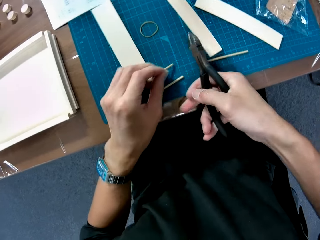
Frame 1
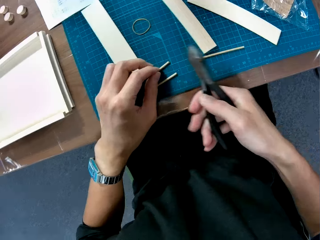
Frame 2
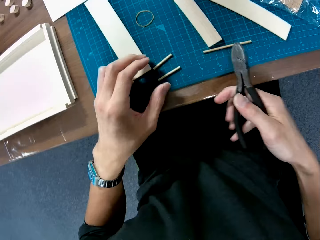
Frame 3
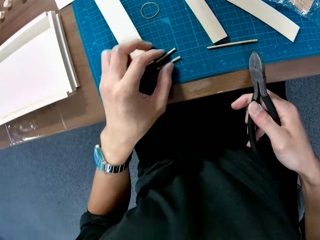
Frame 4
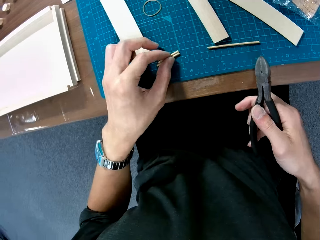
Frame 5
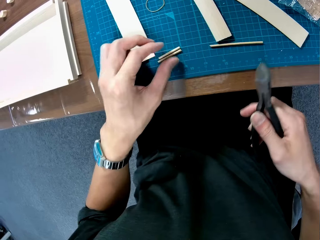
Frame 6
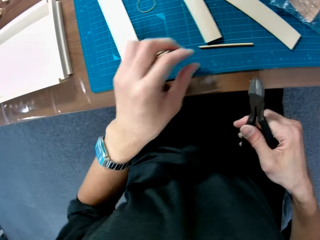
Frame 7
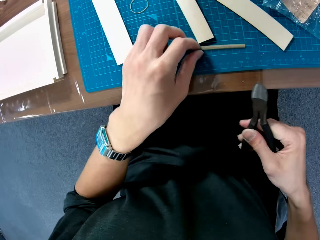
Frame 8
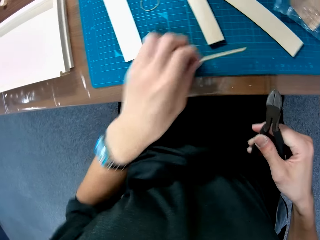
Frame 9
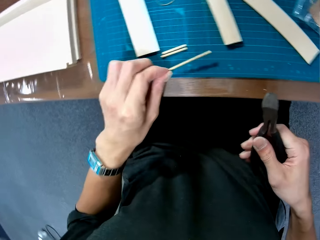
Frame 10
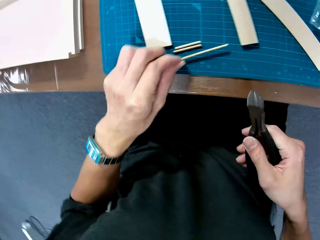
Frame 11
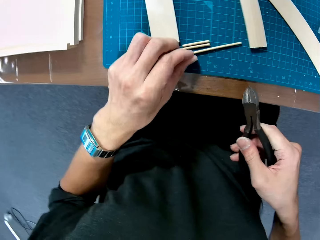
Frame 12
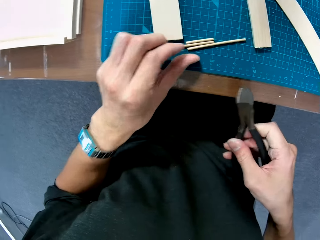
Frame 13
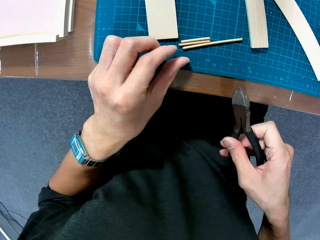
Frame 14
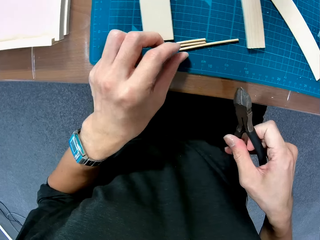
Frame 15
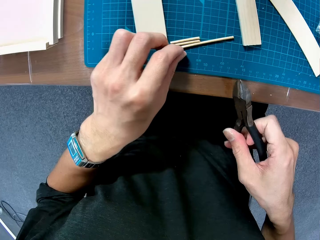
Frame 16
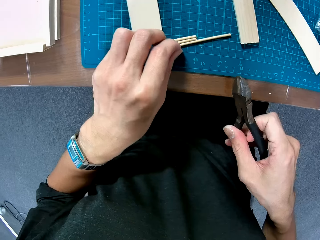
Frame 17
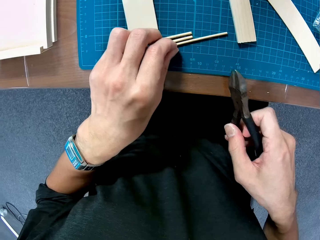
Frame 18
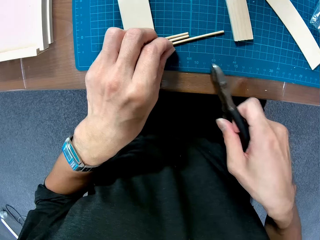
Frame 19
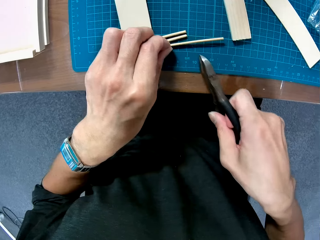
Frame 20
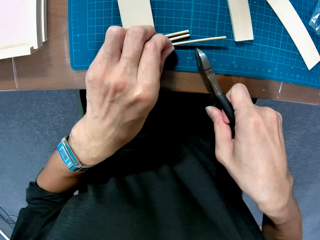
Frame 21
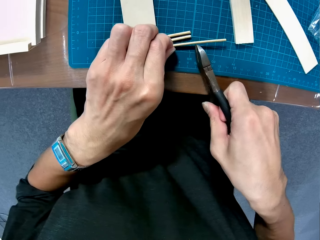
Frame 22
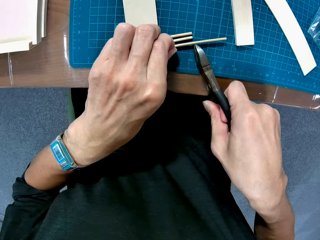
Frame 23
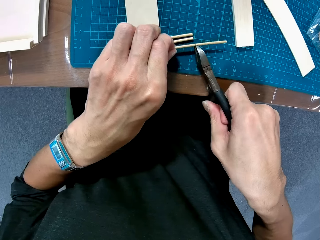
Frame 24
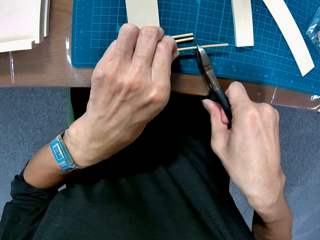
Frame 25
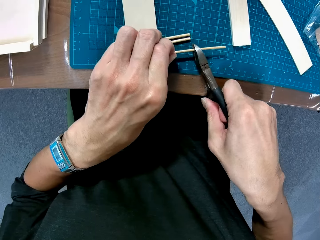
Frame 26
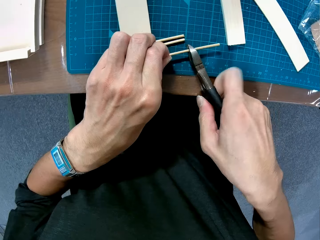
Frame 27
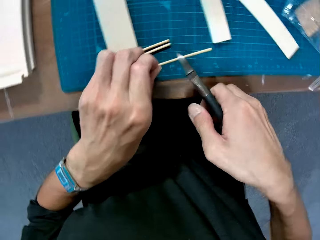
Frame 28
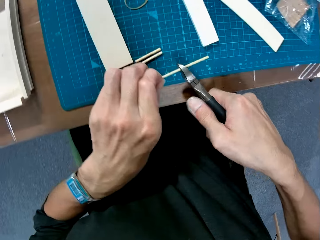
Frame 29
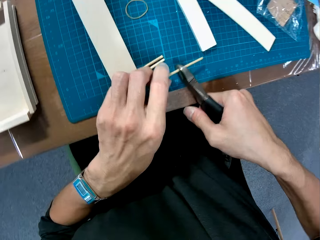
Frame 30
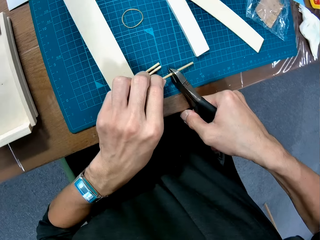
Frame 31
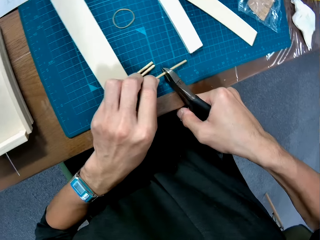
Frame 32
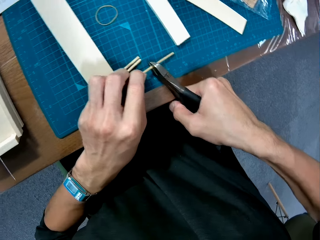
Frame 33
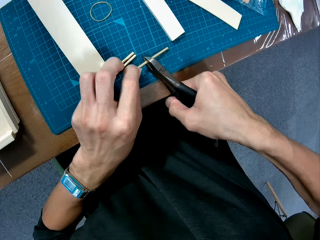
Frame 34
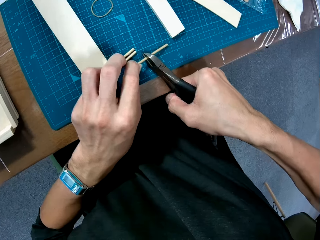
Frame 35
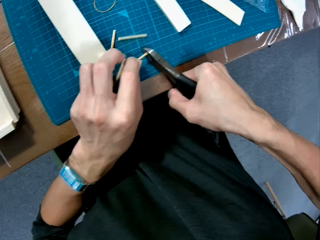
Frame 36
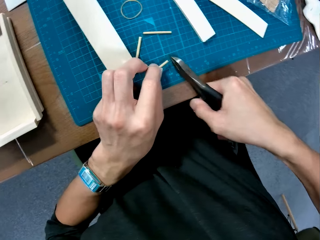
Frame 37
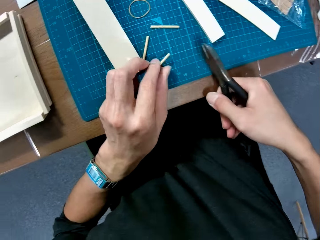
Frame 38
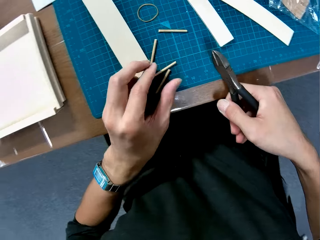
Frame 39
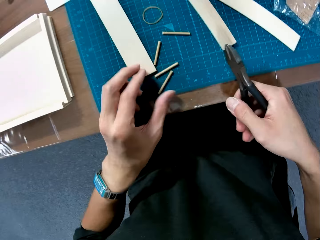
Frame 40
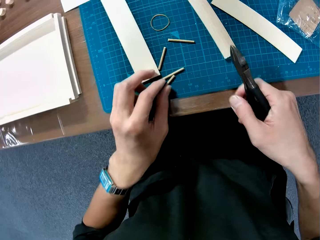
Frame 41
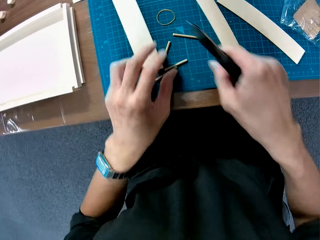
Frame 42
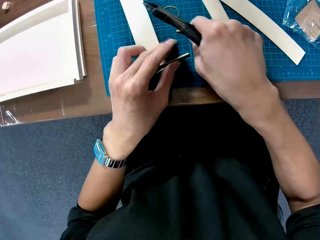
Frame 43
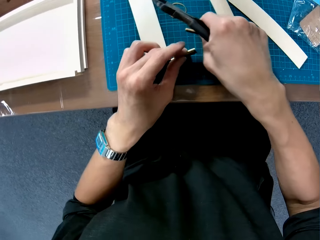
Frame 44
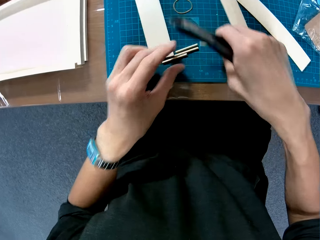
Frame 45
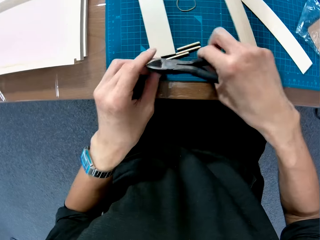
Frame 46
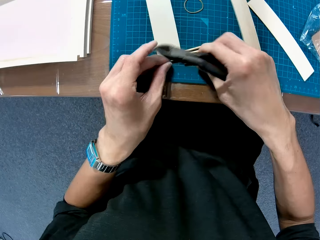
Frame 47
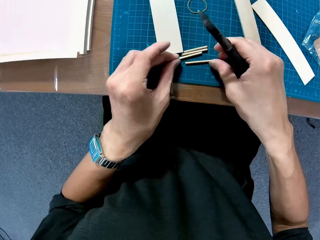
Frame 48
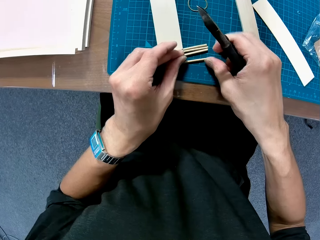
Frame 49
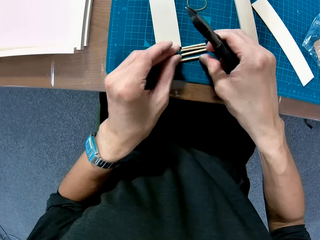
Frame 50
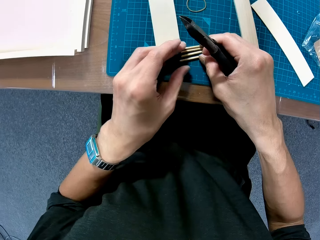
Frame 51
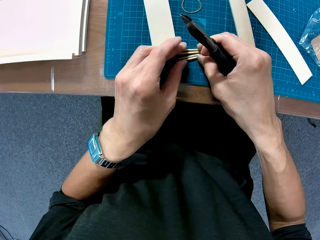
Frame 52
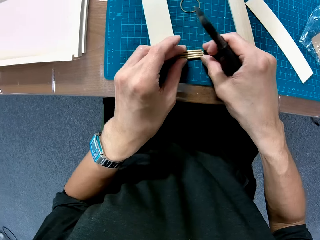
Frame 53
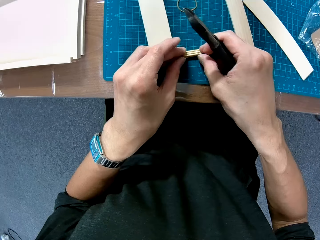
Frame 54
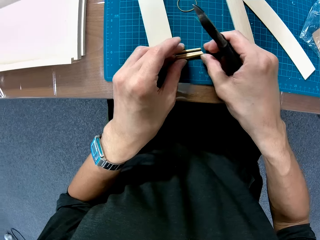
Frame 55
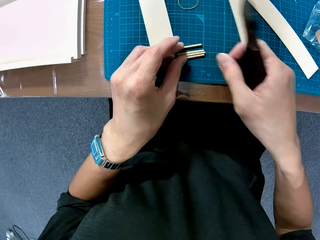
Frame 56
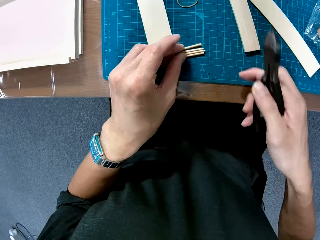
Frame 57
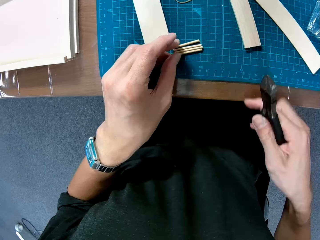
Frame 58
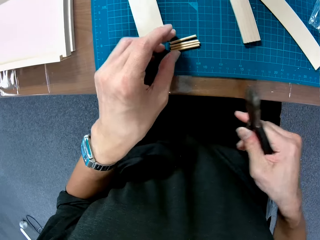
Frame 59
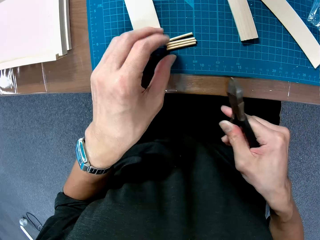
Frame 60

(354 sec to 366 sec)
The camera wearer places the wooden curling piece on the cutting mat. They align the wooden curling pieces on the table. They pick up a wooden curling piece. They place the wooden curling piece on the cutting mat. They pick up the wooden curling piece. They cut the wooden curling piece with the pliers. They place the wooden curling piece on the cutting mat. They align the wooden curling pieces on the table.

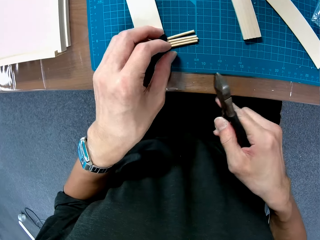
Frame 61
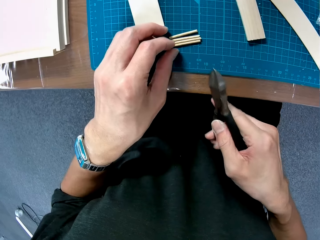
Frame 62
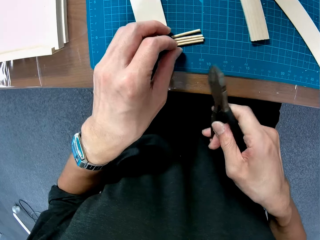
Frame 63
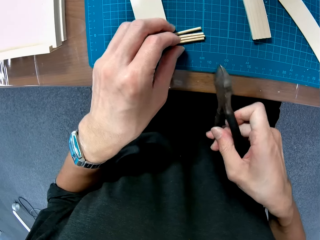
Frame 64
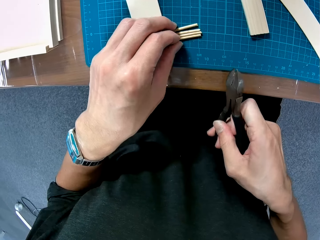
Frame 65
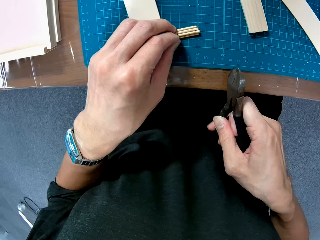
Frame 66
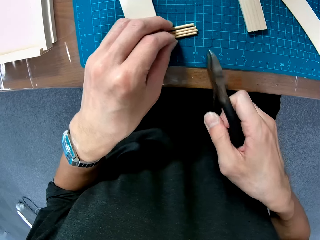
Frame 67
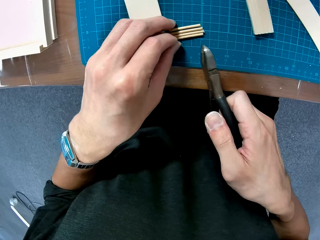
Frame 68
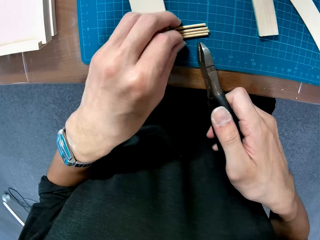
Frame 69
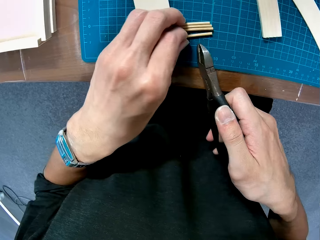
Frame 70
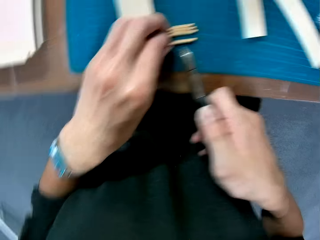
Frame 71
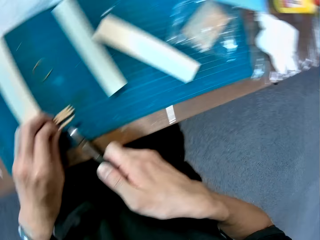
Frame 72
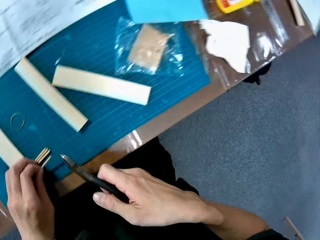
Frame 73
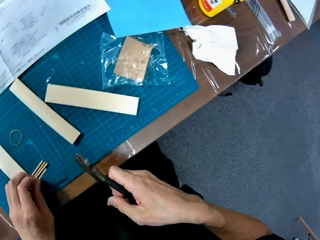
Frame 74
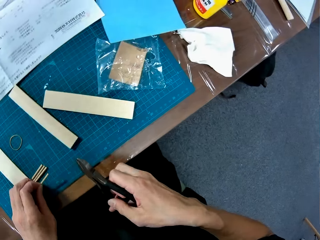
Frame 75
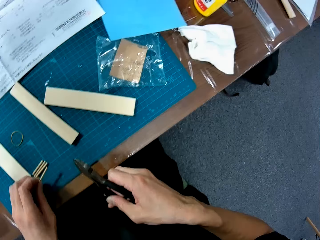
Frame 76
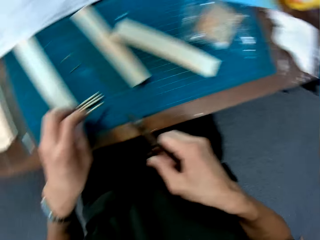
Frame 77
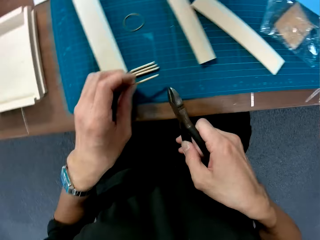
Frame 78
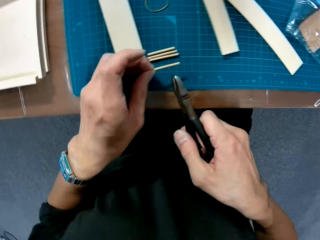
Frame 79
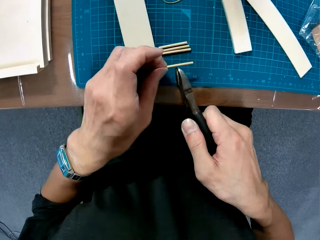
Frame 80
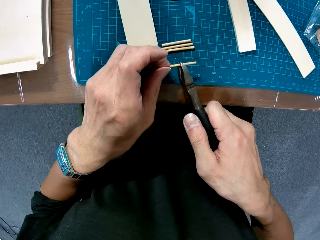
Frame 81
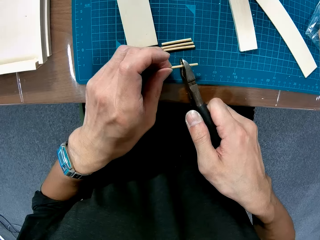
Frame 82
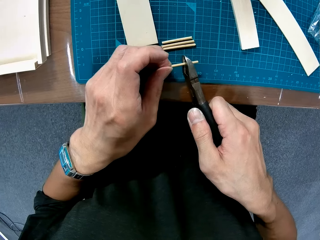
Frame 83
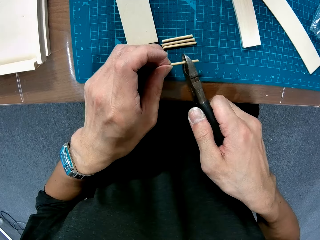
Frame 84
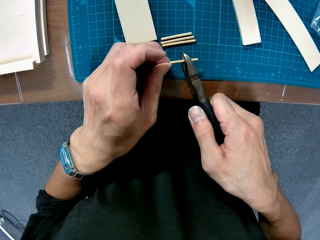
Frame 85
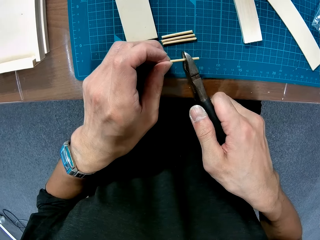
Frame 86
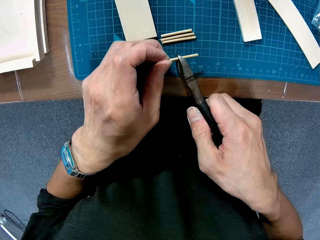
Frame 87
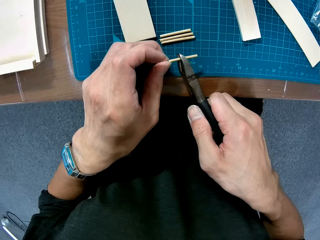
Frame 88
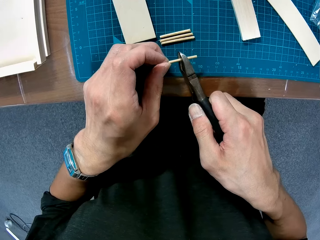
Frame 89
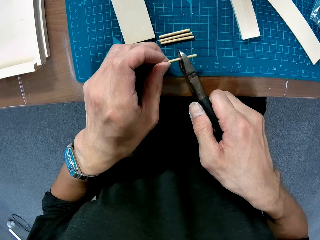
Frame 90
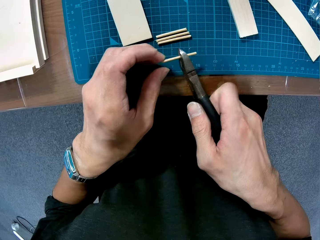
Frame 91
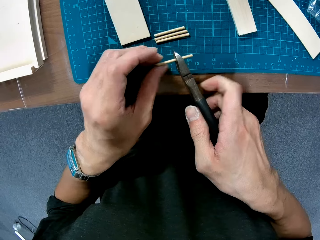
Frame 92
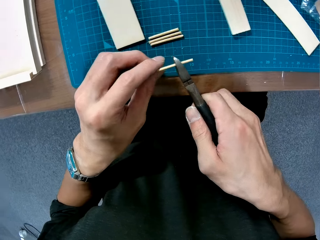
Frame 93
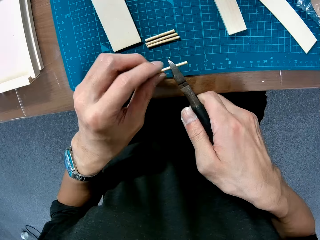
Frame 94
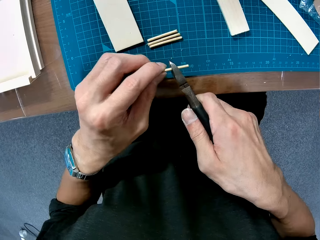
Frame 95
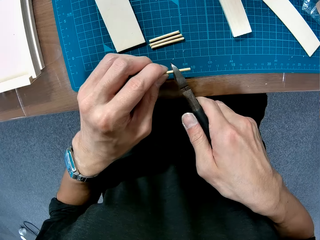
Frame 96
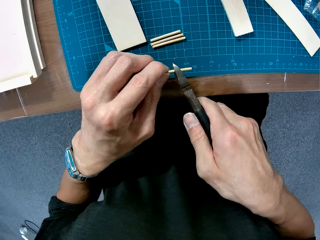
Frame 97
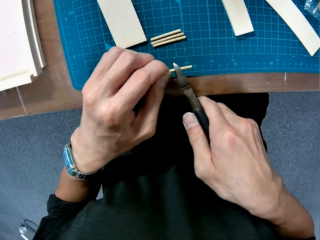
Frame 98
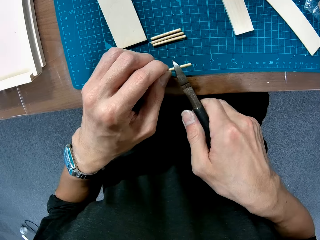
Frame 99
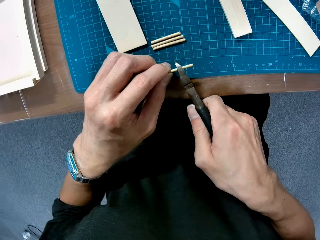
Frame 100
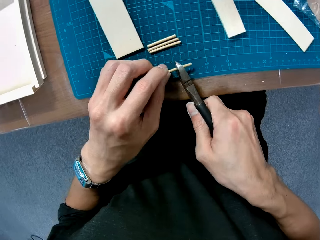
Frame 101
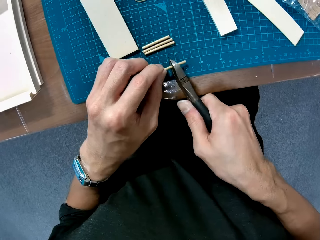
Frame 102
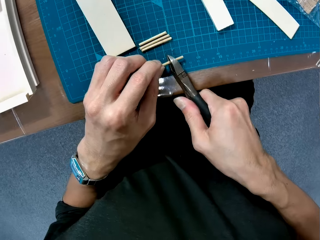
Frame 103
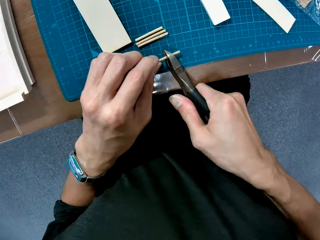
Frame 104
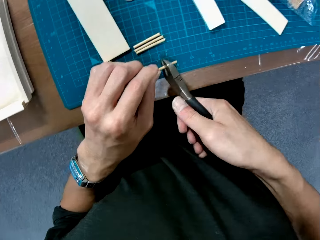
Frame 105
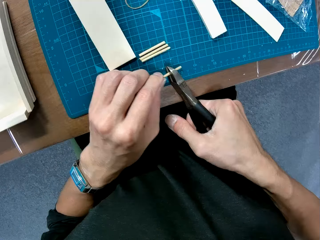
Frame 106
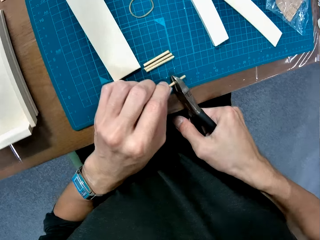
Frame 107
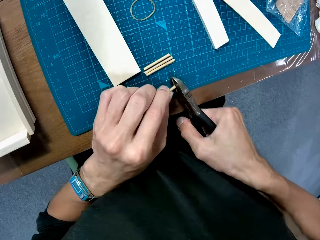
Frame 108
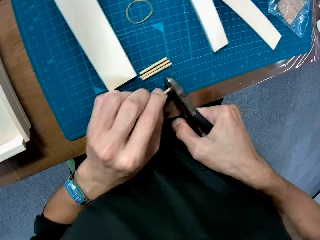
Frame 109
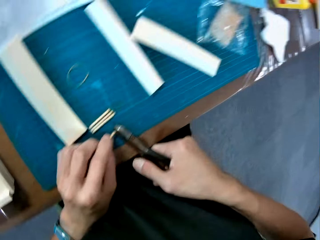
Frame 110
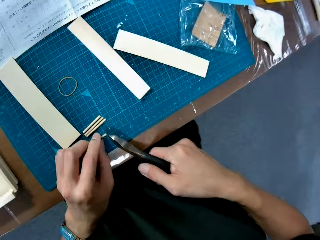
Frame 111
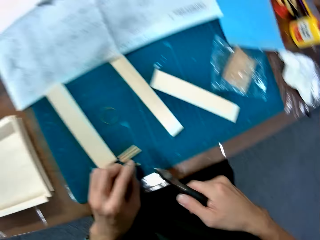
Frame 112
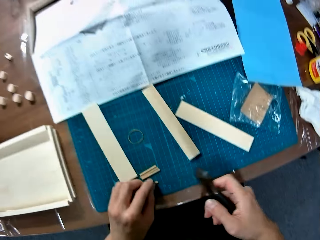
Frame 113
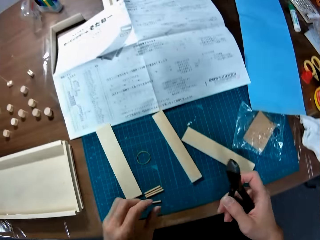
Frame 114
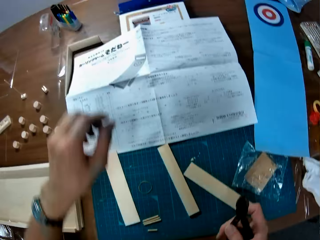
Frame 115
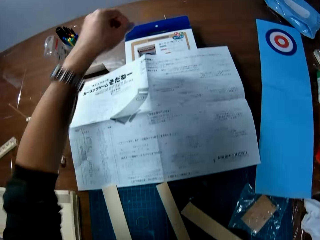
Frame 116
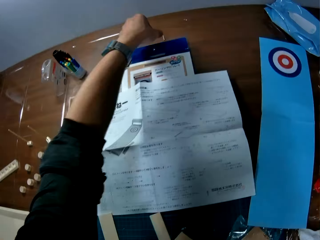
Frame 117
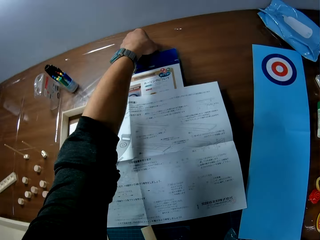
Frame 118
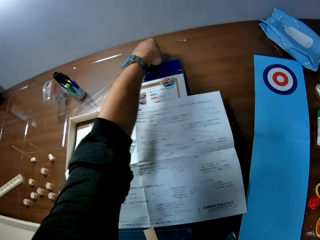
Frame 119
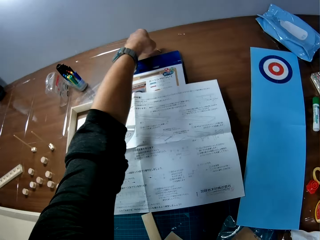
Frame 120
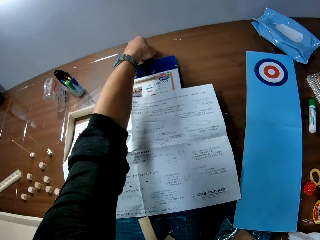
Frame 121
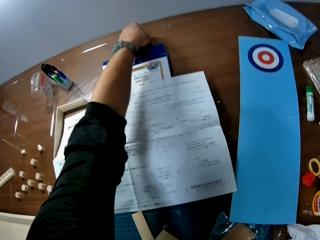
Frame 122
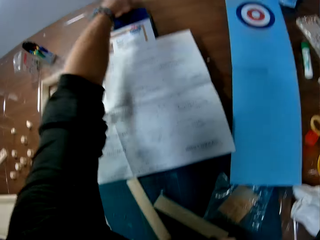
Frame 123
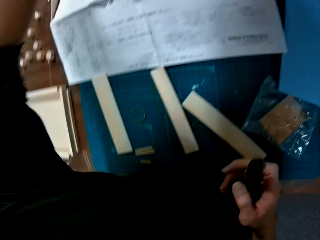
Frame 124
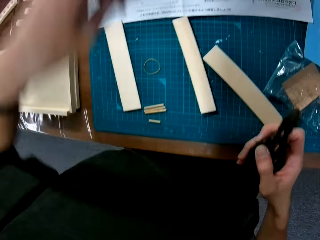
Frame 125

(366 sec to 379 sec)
The camera wearer picks up a wooden curling piece. They cut the wooden curling piece with the pliers. They place the wooden curling piece on the cutting mat. They pick up a wooden curling piece. They move a part of the piece of wood on the table.
